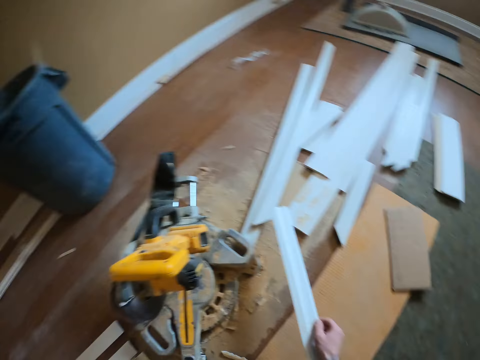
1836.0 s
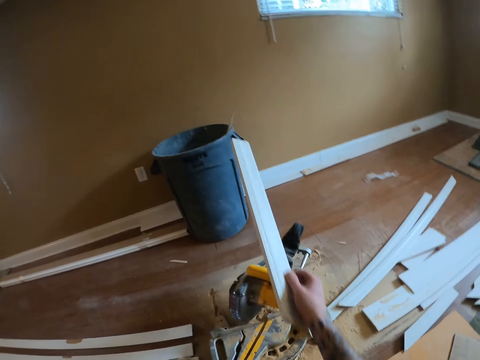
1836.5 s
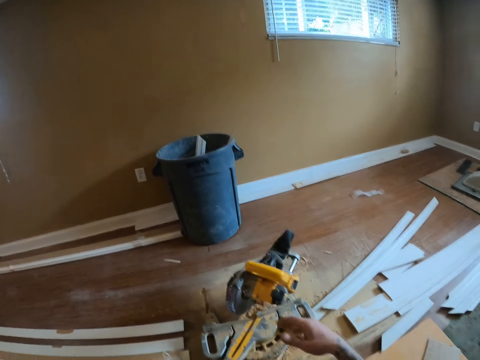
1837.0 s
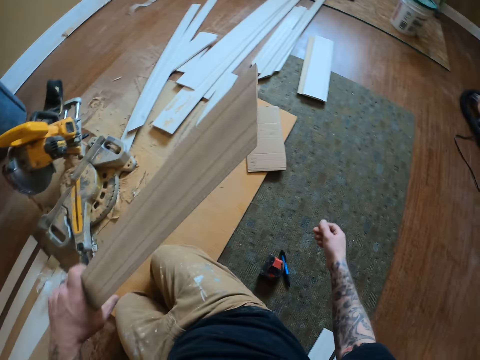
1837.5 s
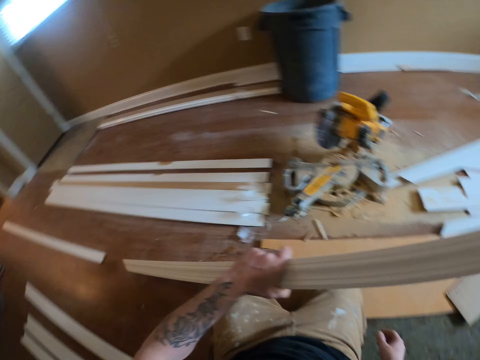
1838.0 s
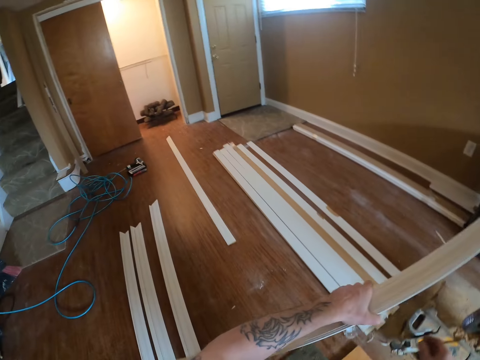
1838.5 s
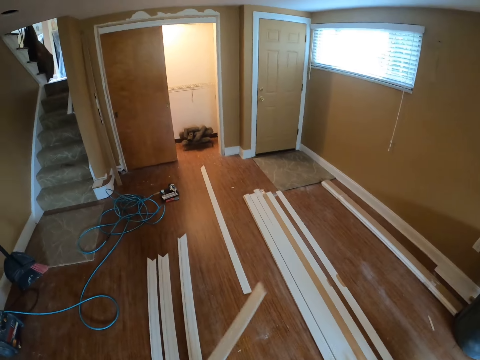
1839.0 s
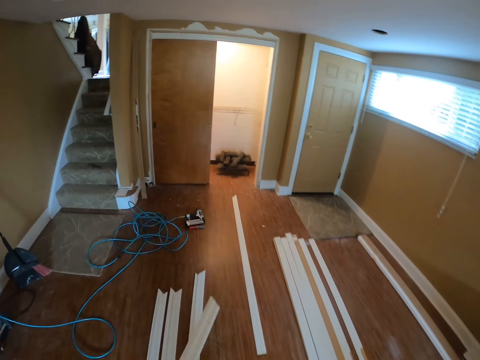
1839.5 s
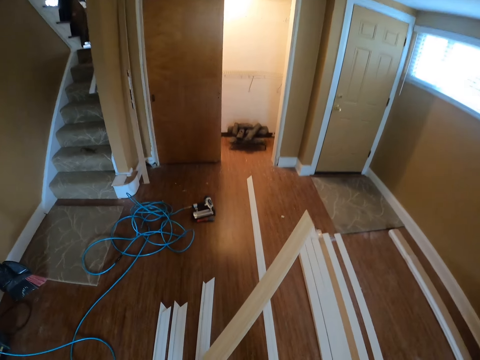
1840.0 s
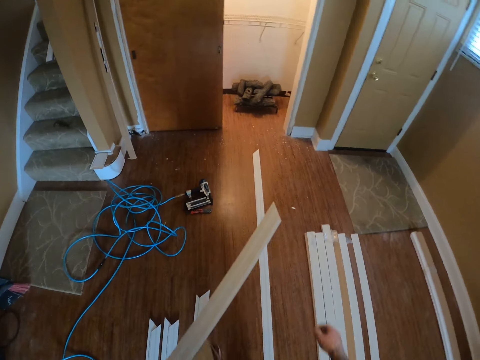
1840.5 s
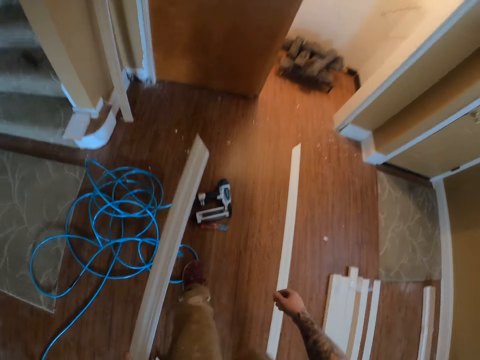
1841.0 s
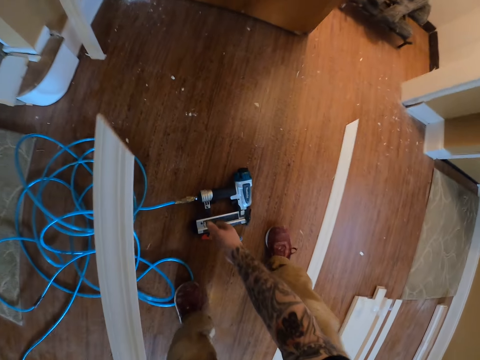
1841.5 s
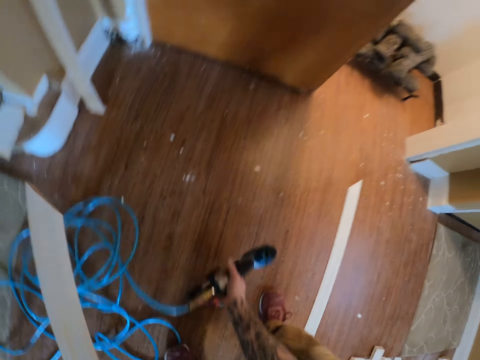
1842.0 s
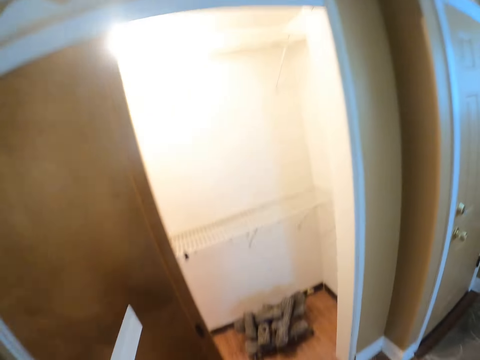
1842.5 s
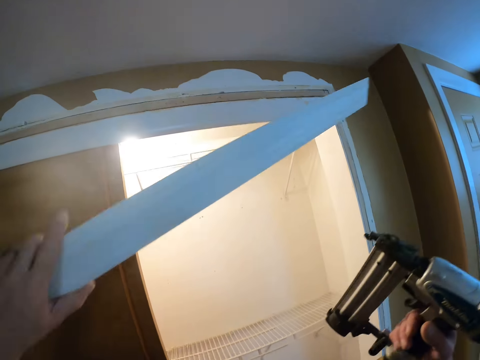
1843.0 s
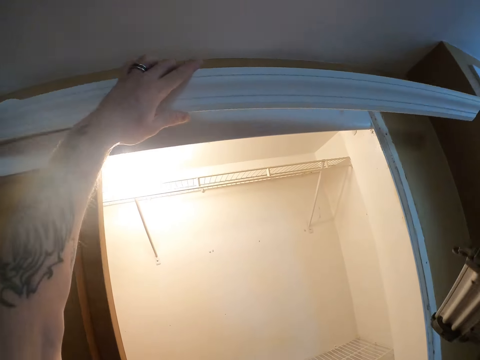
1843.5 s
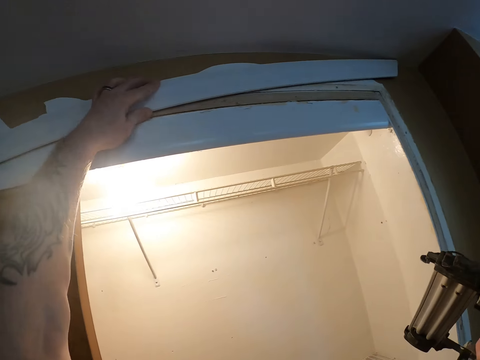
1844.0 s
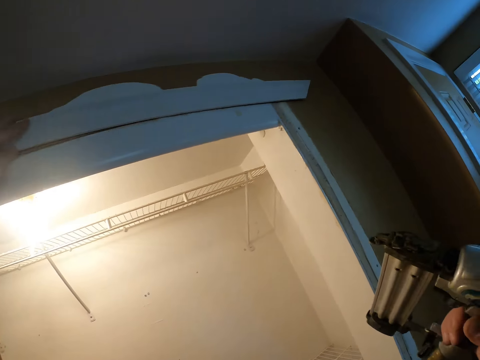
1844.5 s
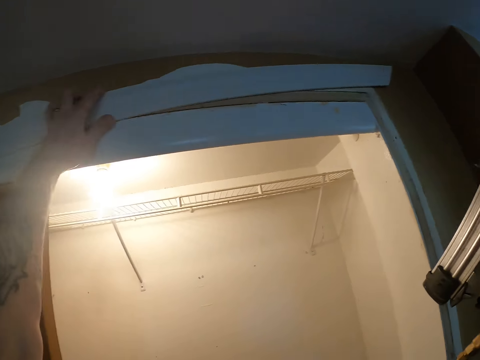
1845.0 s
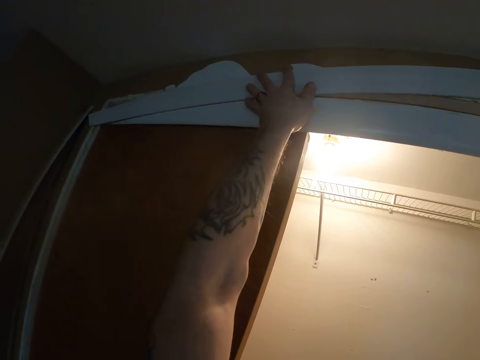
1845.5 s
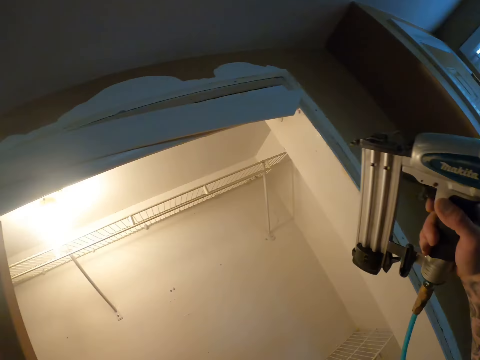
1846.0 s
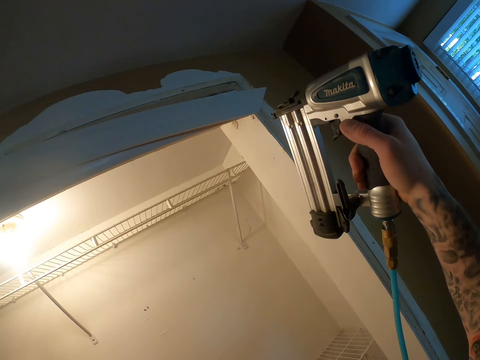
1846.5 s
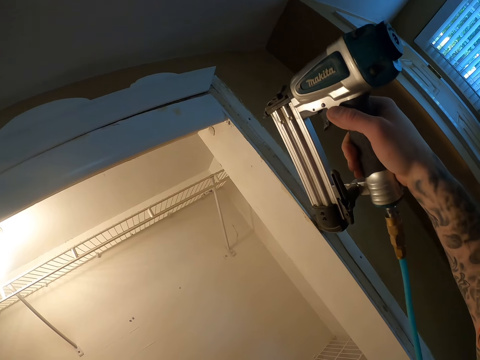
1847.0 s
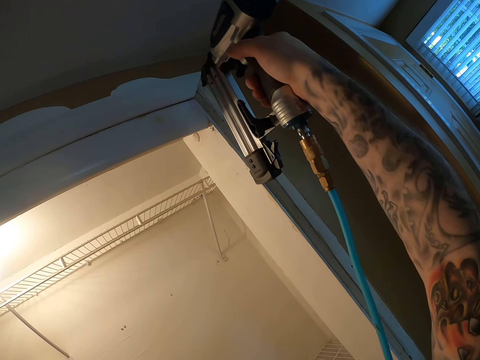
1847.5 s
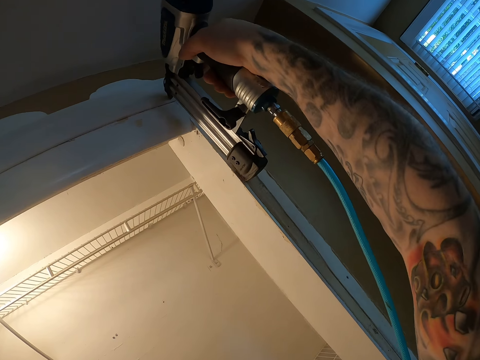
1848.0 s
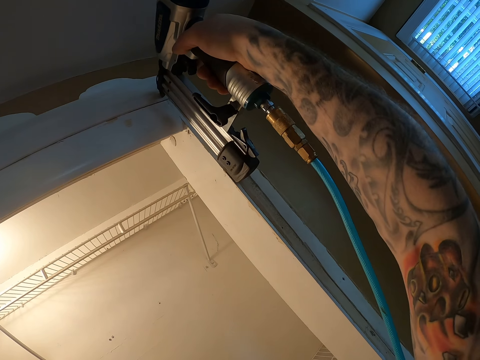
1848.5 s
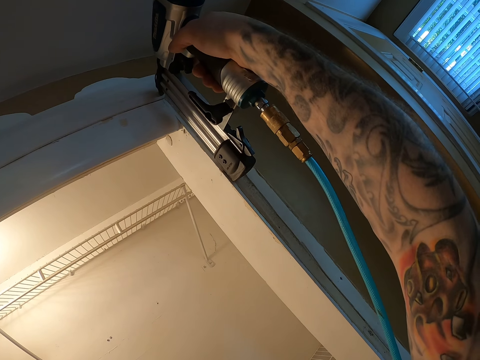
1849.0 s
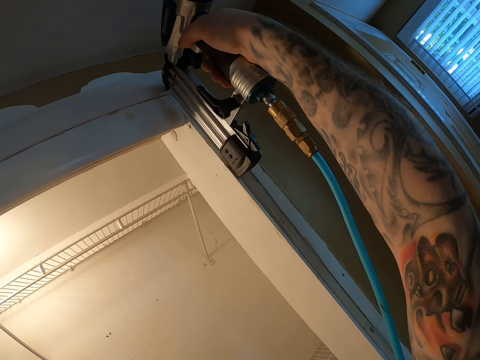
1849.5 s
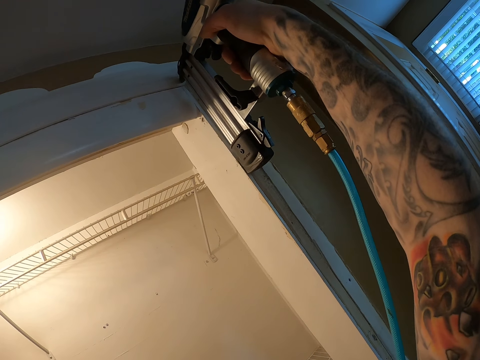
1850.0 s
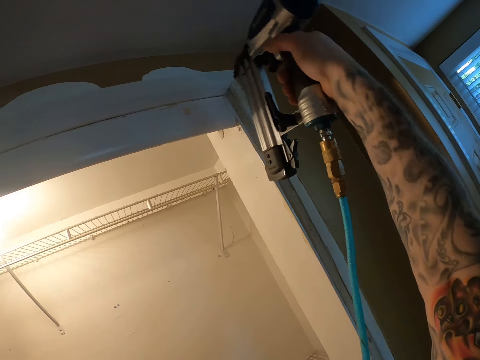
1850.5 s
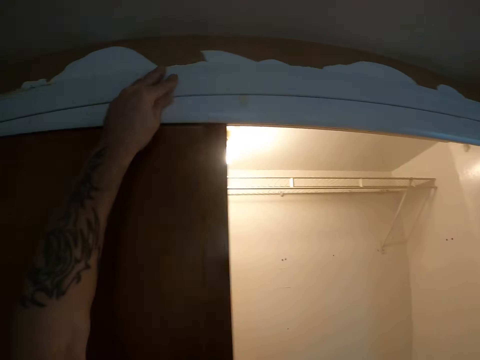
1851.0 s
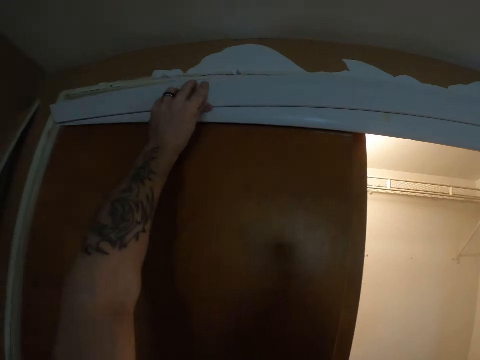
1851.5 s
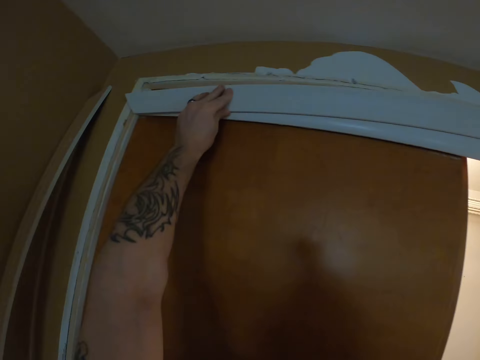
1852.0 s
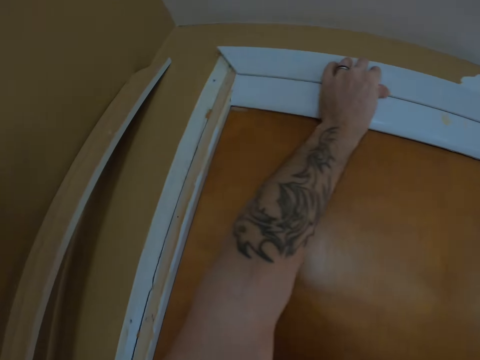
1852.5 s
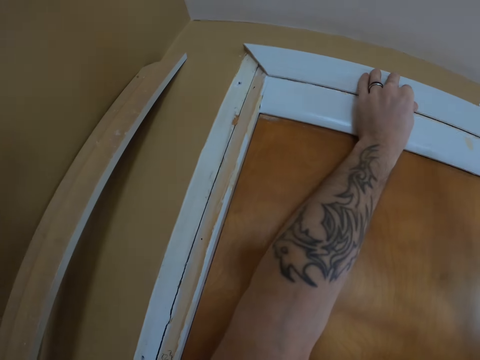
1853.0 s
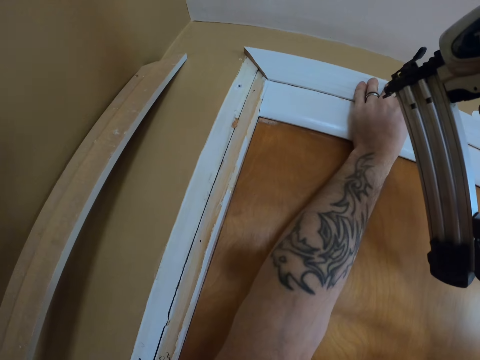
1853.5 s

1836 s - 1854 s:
The camera wearer takes the piece of wood. He throws the piece of wood in the trash bin. He stands up on his feet. He walks in the room. He takes the drill machine. He puts the door jamb. He fixes the door jamb. He drills.

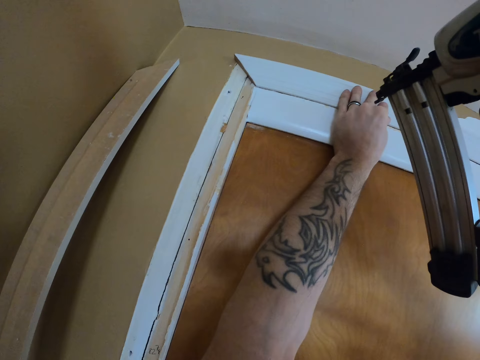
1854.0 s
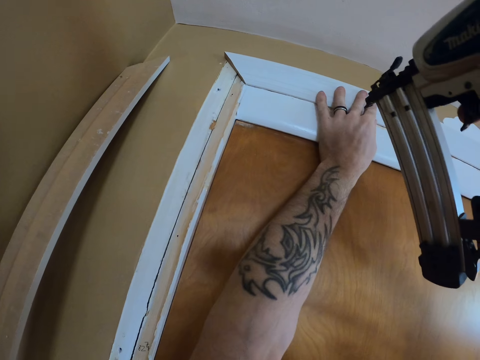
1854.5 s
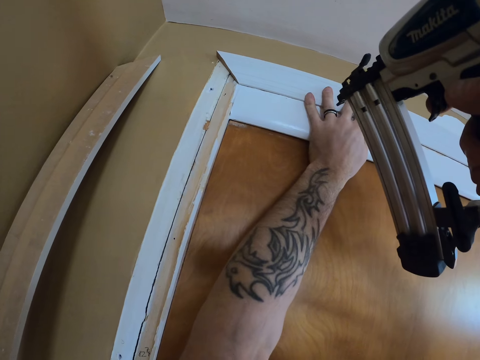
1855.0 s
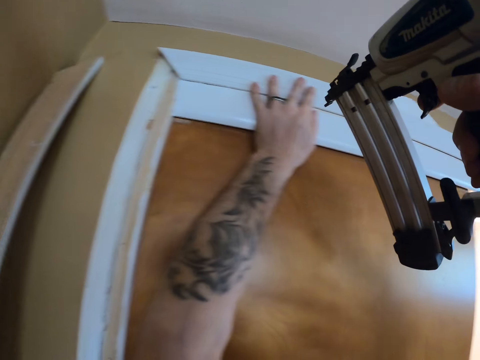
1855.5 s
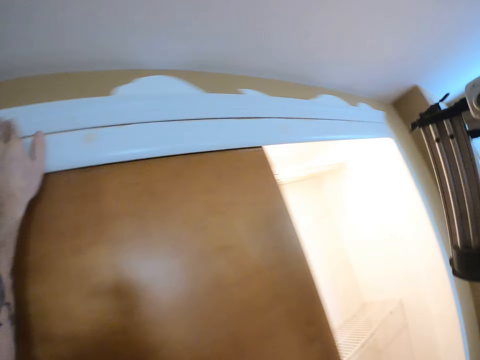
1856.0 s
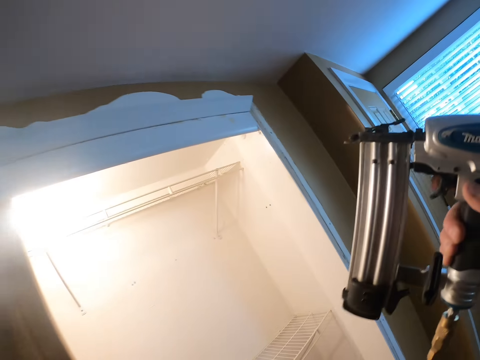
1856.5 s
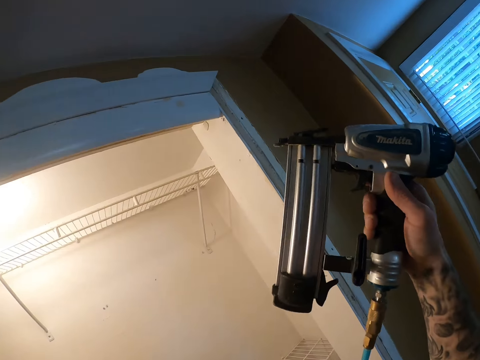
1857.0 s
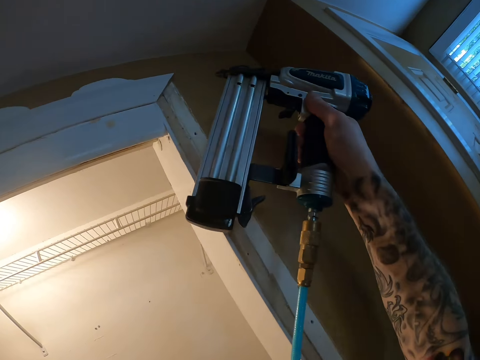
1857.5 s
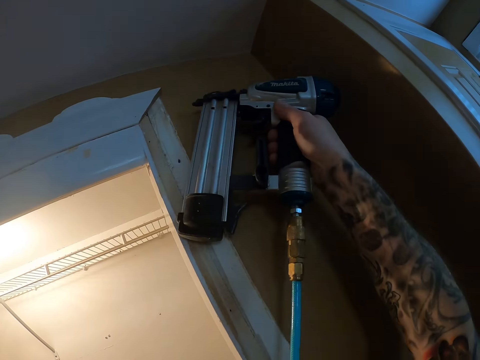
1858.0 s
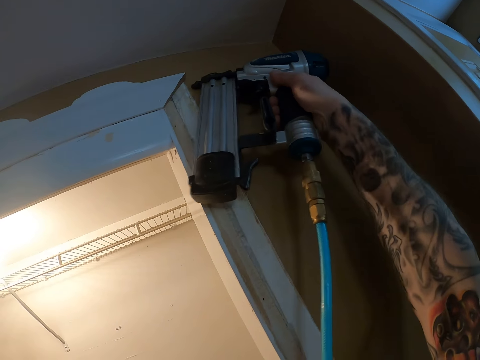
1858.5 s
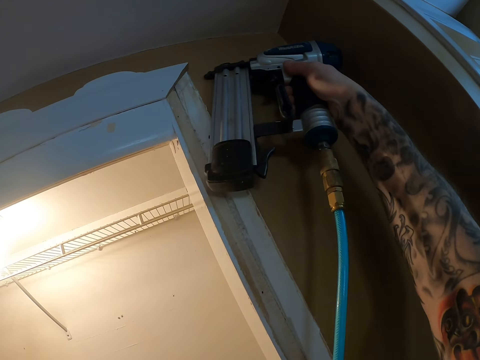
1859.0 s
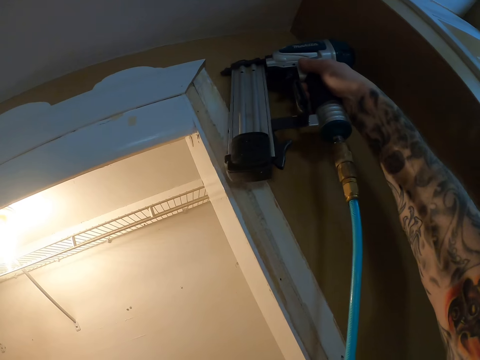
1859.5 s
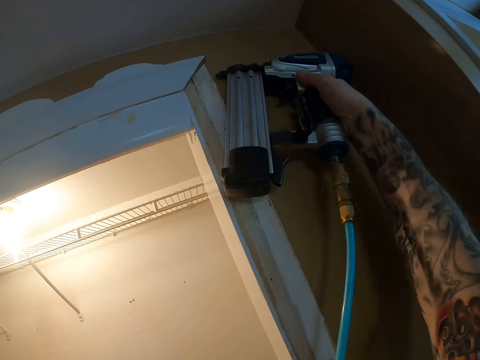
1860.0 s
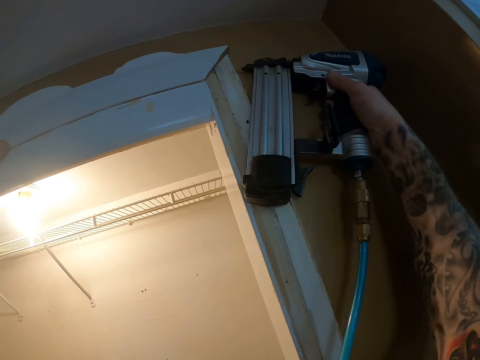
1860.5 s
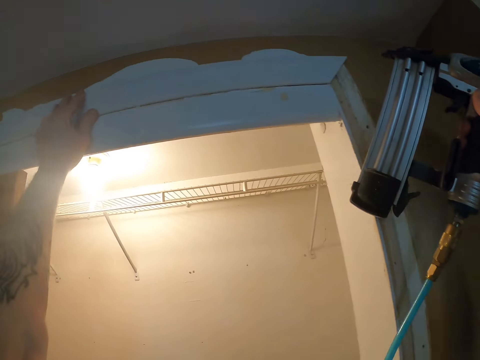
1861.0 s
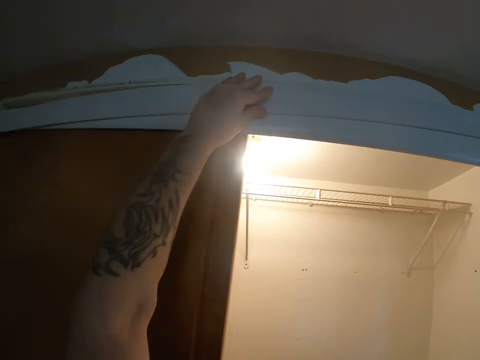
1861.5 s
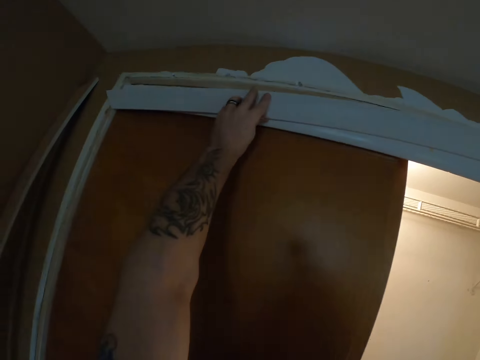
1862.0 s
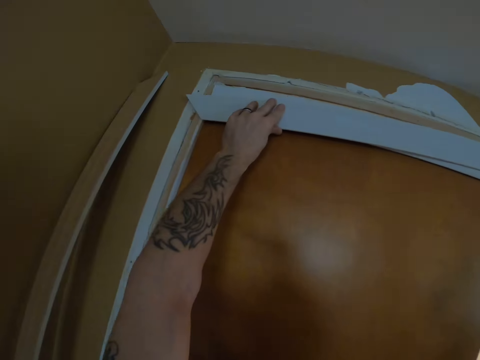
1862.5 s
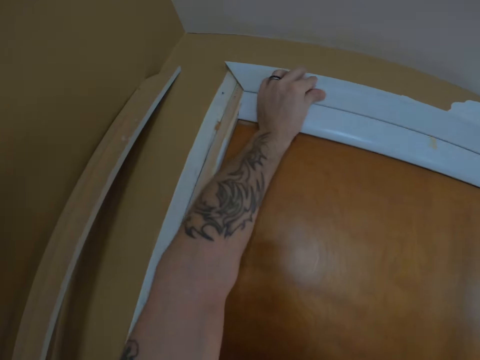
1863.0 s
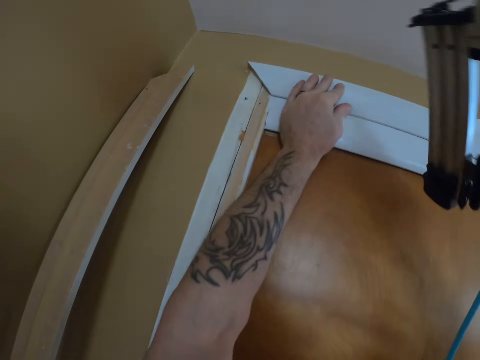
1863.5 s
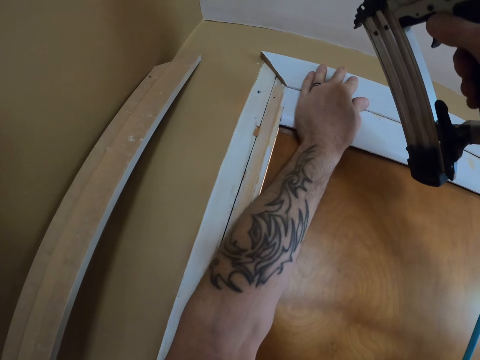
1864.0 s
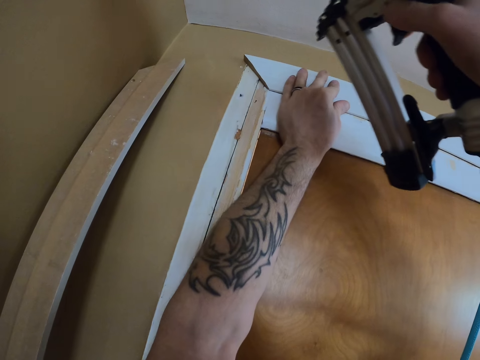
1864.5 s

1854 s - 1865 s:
The camera wearer hits the door jamb with the driller.
